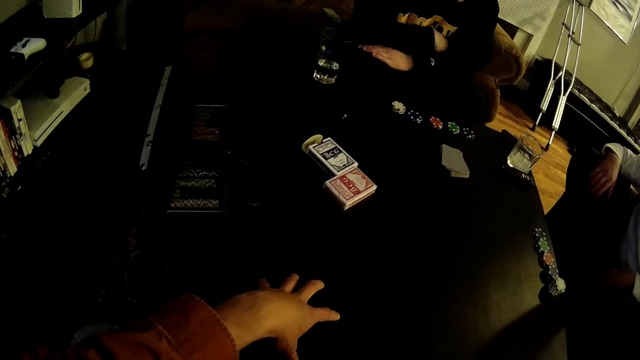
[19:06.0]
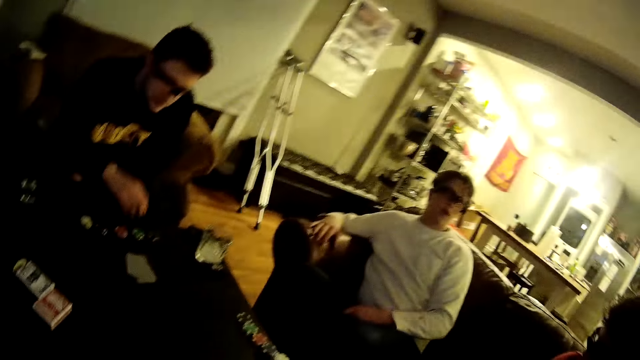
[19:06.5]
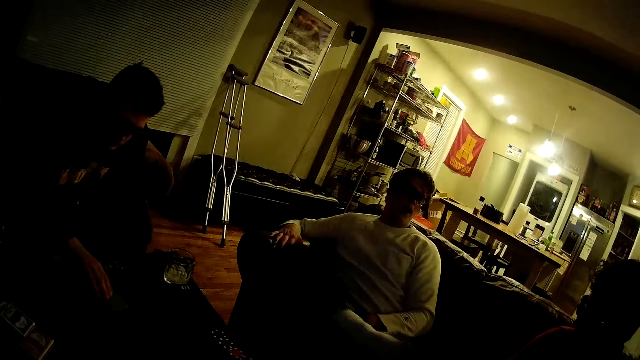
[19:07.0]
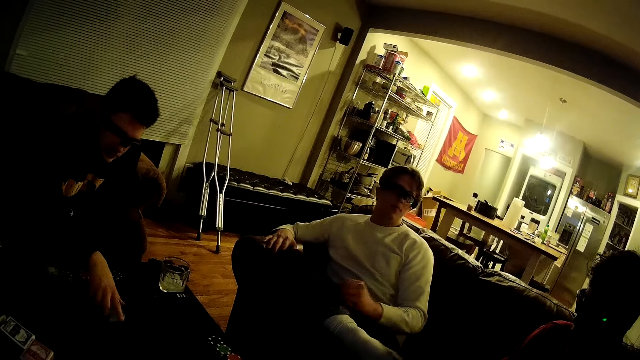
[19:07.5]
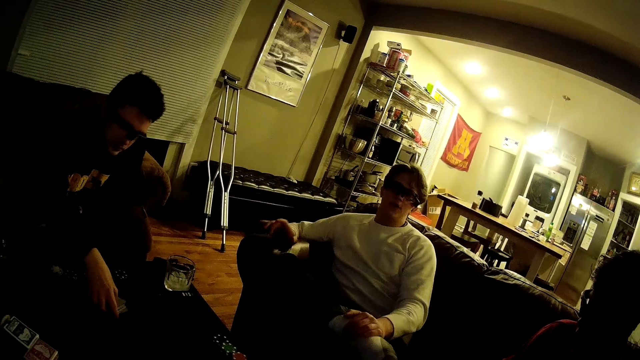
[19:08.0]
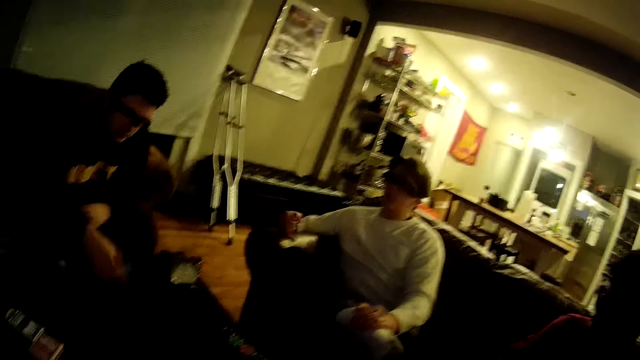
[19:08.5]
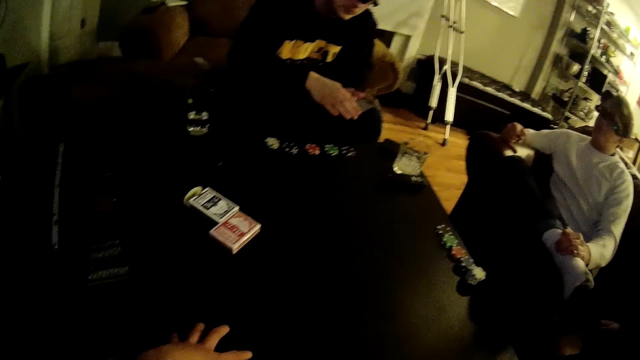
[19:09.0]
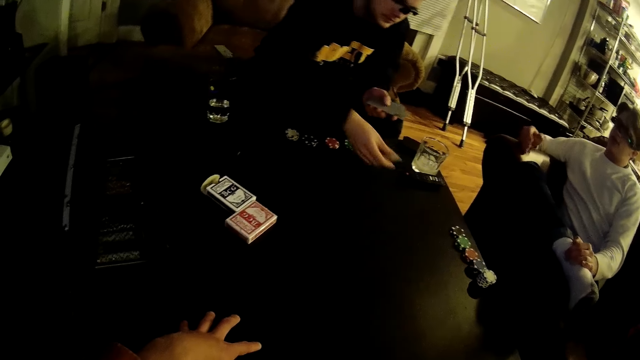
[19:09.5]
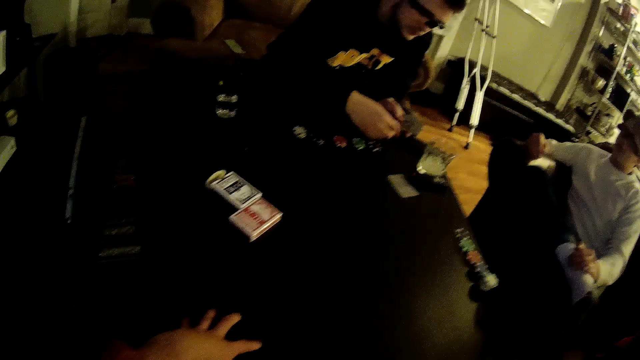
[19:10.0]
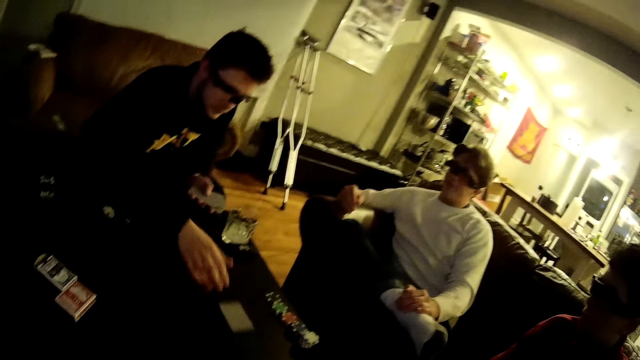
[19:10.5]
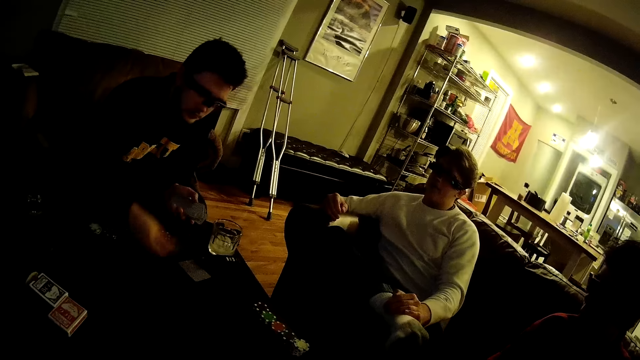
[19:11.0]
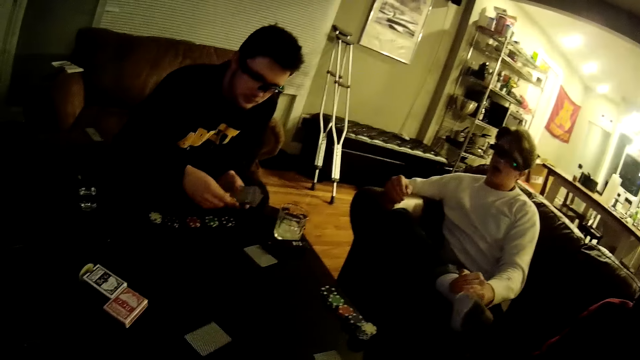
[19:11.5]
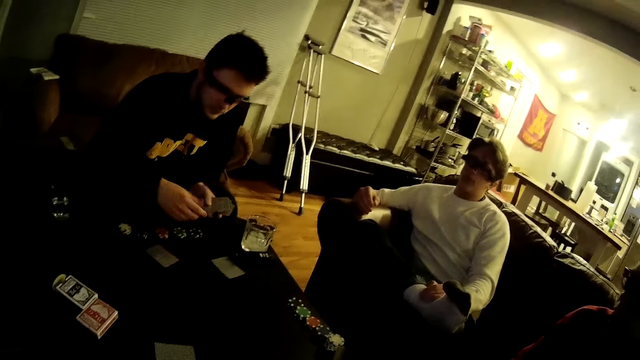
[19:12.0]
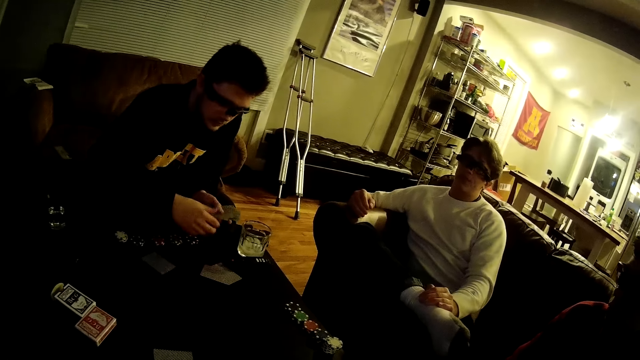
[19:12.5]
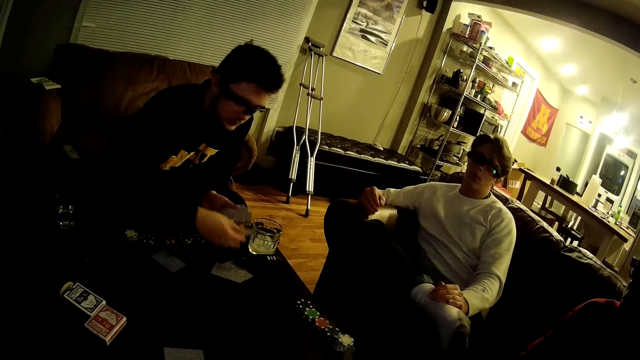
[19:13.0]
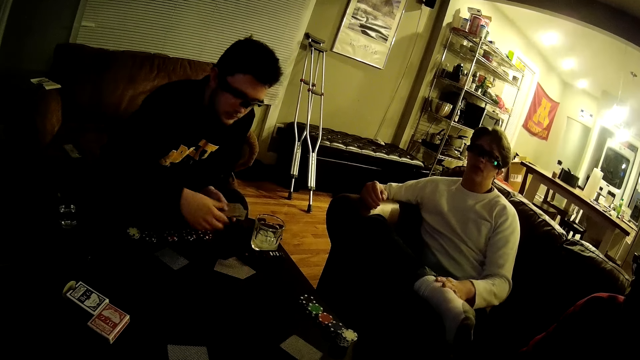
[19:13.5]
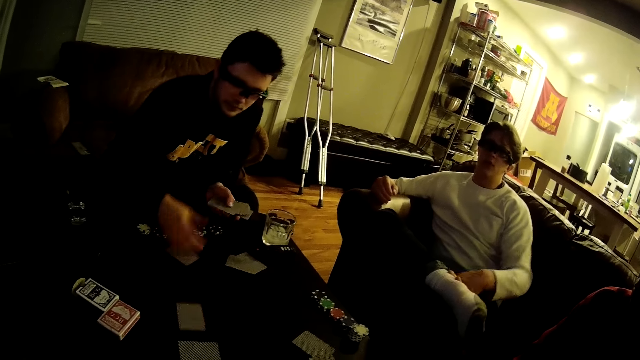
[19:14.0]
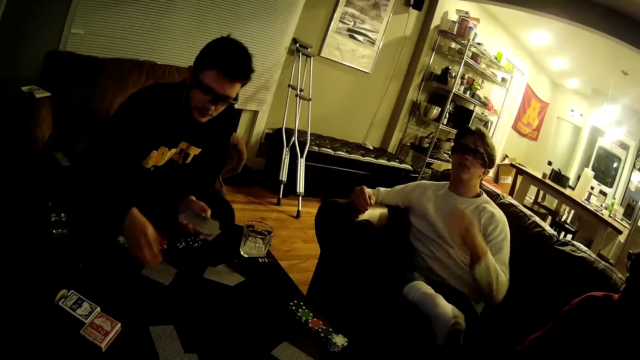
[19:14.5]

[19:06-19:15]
The camera wearer looks around. A man packs the card on the table. The man dialogues with the camera wearer. The man shares the cards on the table. The man drops the cards on the table.

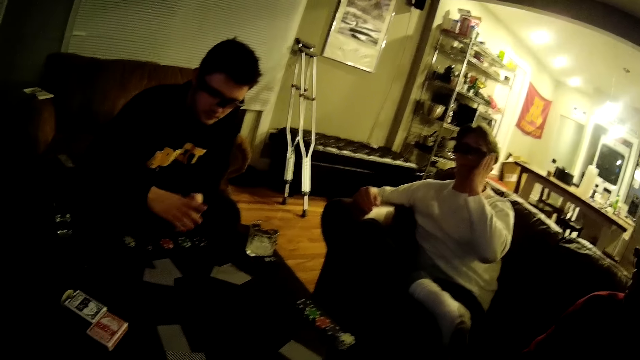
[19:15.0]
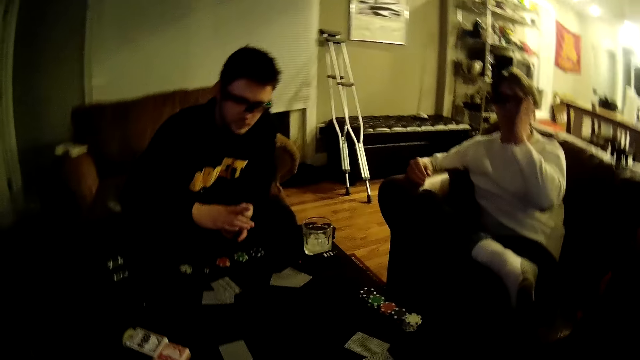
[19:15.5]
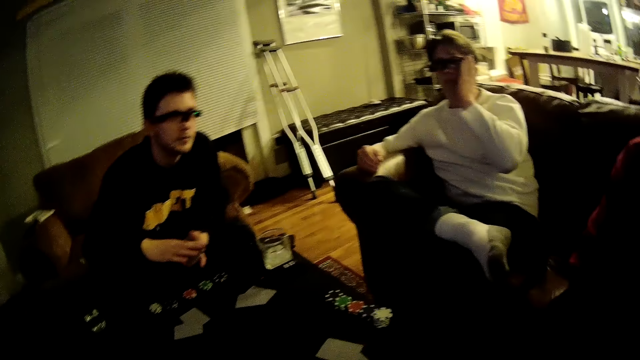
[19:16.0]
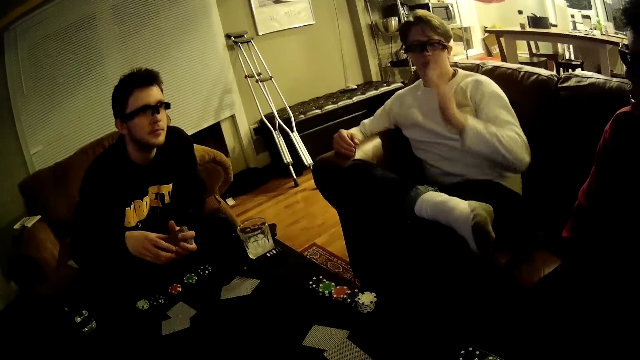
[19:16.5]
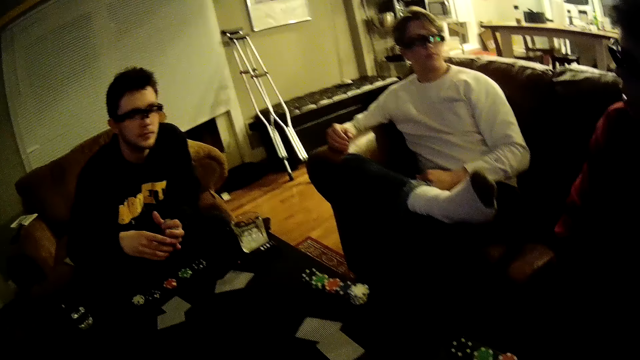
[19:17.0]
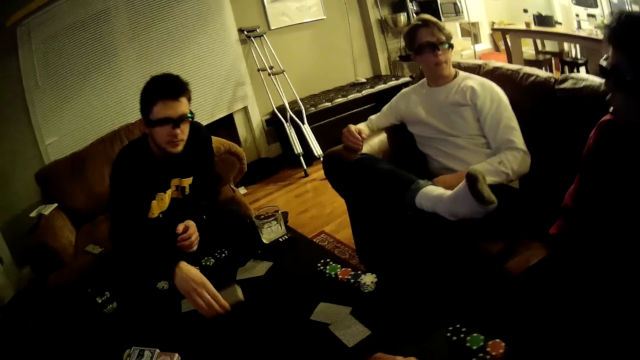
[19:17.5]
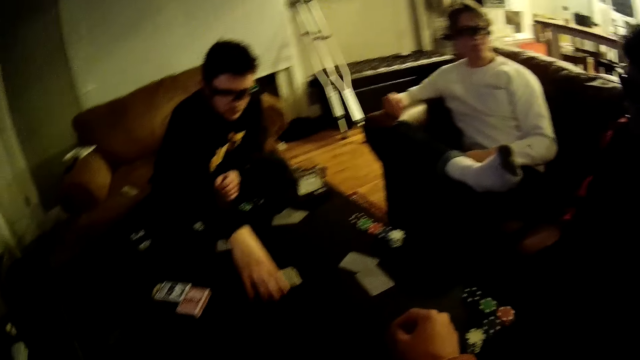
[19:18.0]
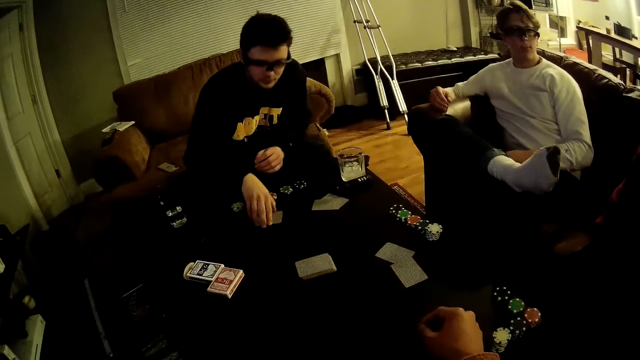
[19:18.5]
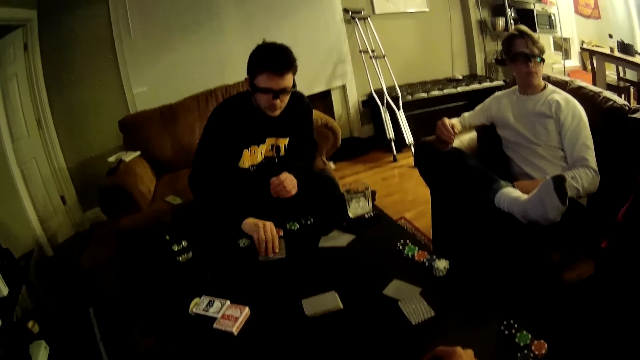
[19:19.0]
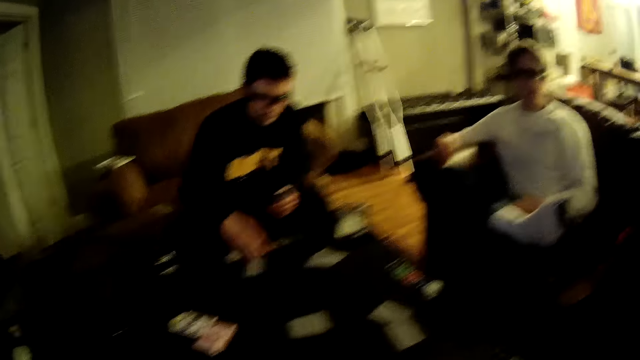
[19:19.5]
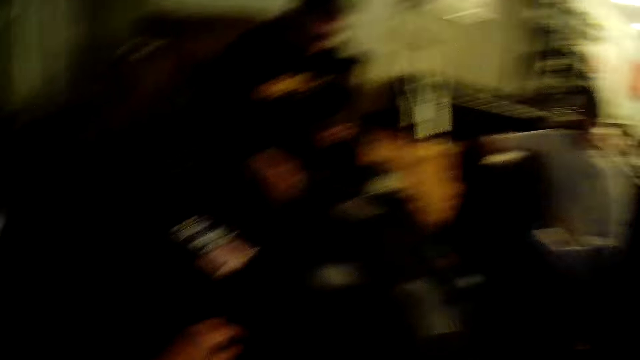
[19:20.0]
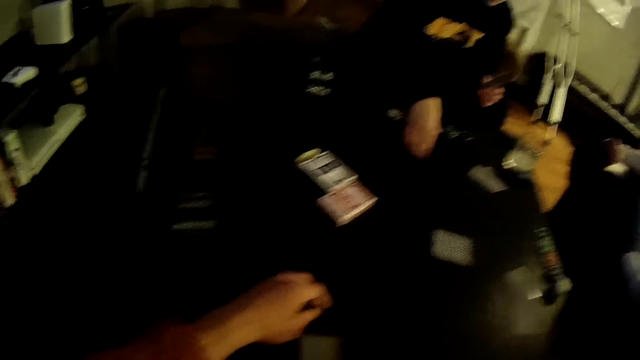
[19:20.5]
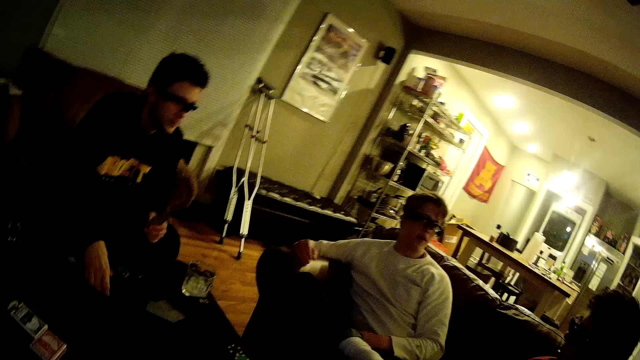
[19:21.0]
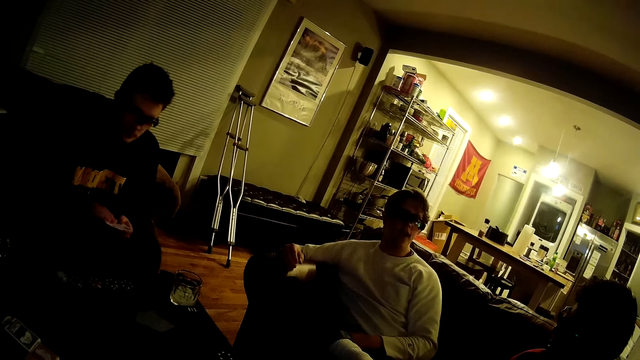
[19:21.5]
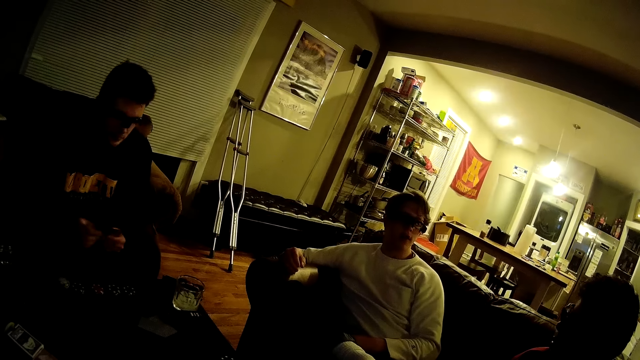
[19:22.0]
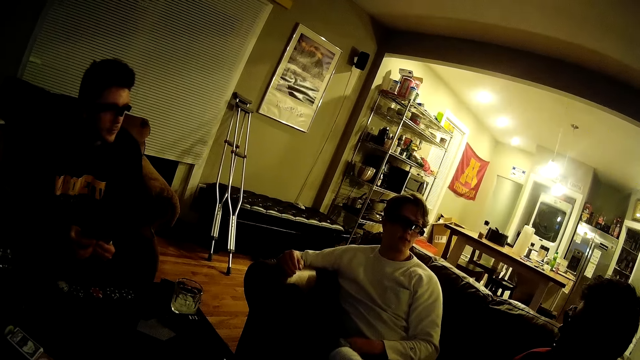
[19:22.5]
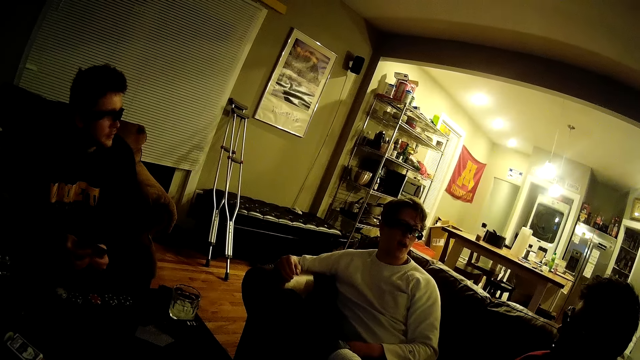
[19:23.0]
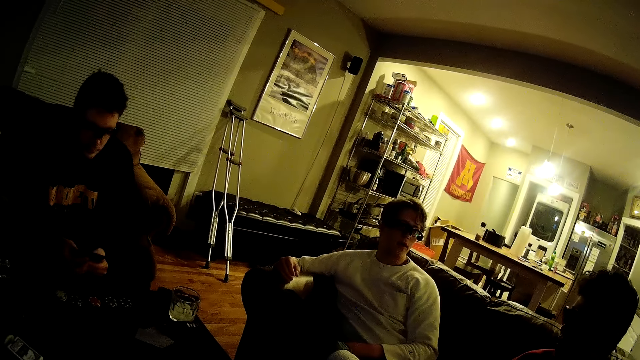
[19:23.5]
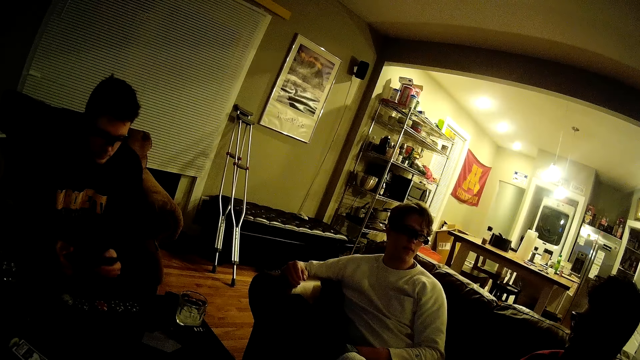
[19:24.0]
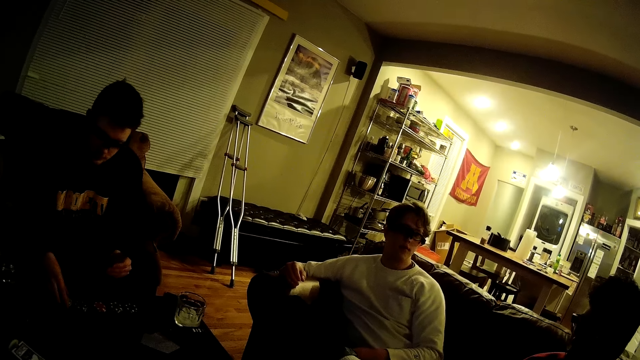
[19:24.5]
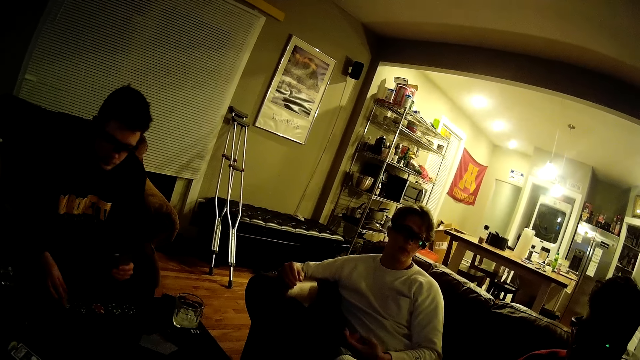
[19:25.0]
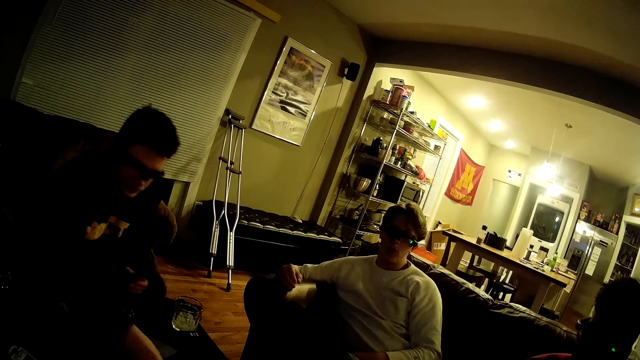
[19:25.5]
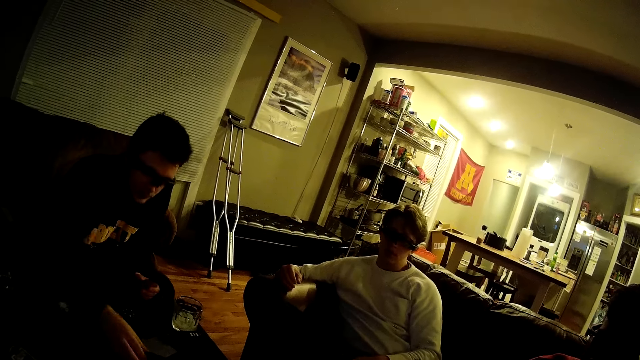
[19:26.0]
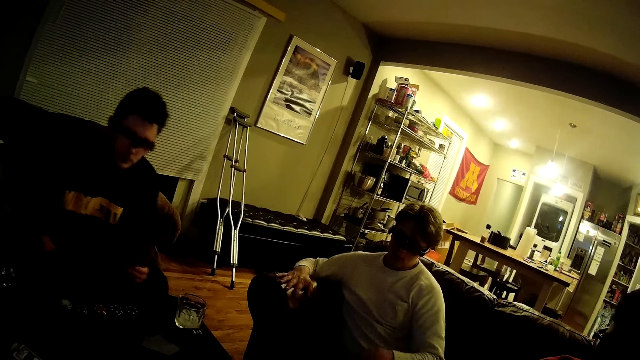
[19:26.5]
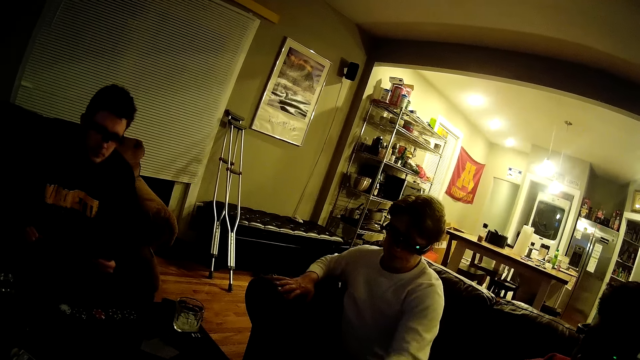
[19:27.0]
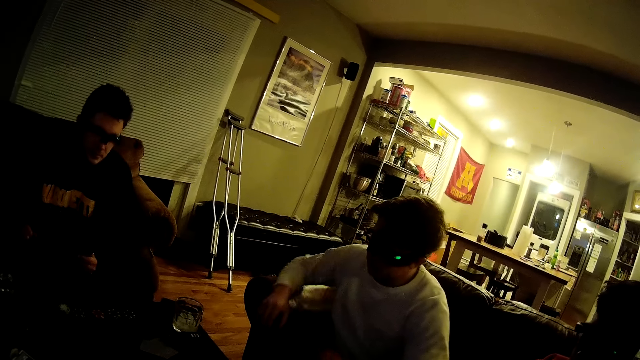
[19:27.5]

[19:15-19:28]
A man dialogues with another man. The second man drops the rest of the unshared cards on the table and picks up his portion of cards from the table. The camera wearer looks around. A third man dialogues with the camera wearer. The second man picks up some game disks on the table. He drops the game disks at the centre of the table.
